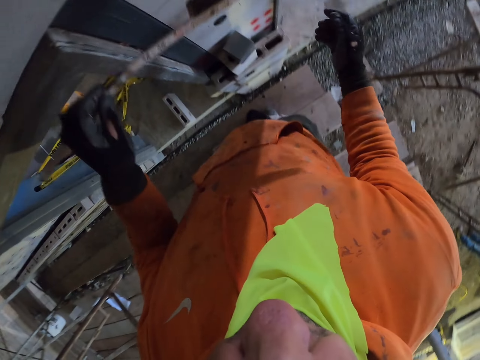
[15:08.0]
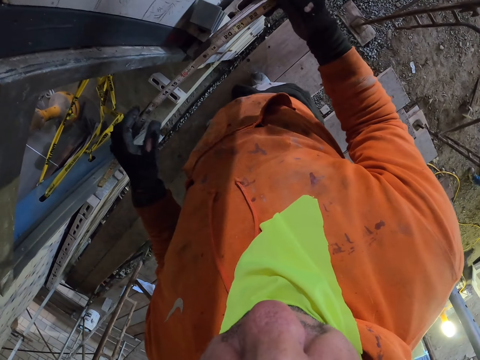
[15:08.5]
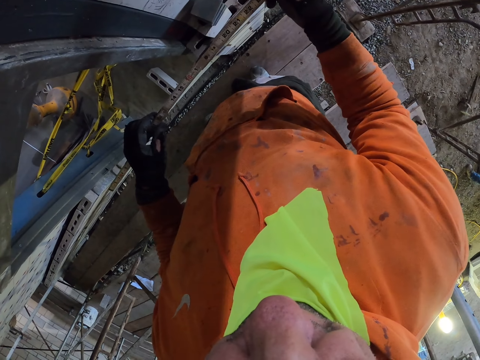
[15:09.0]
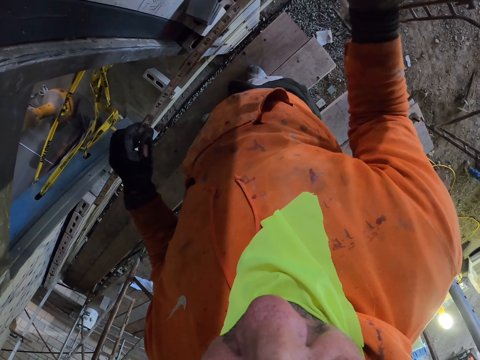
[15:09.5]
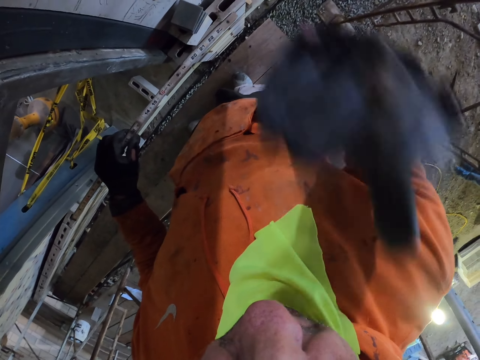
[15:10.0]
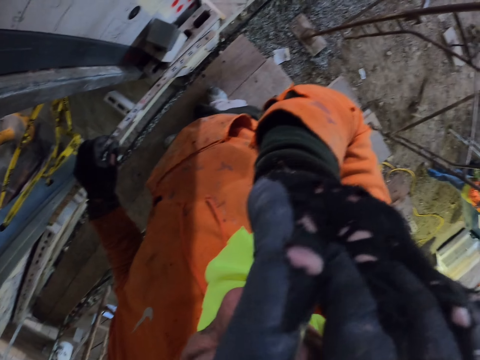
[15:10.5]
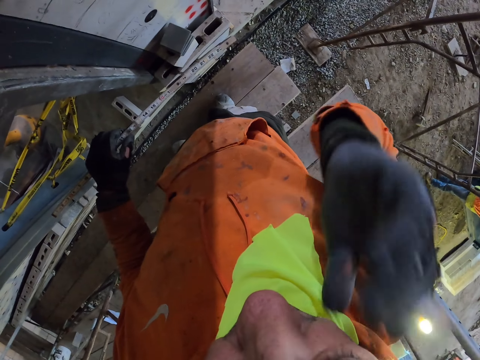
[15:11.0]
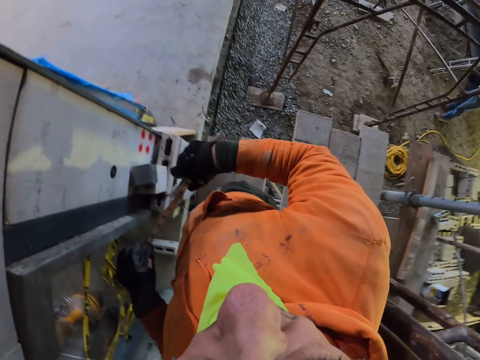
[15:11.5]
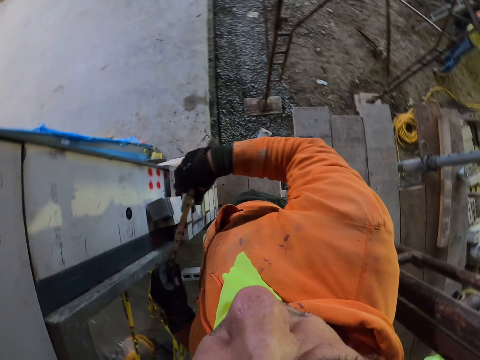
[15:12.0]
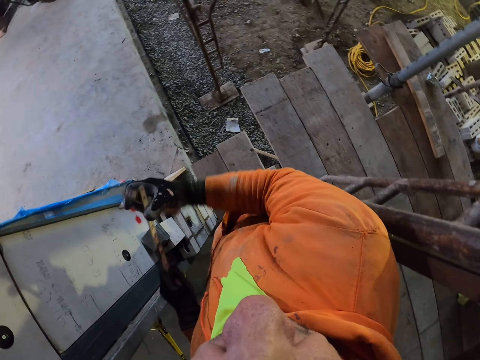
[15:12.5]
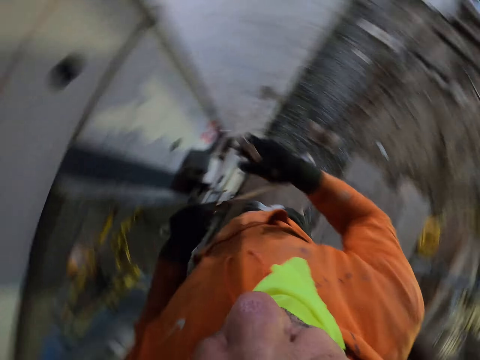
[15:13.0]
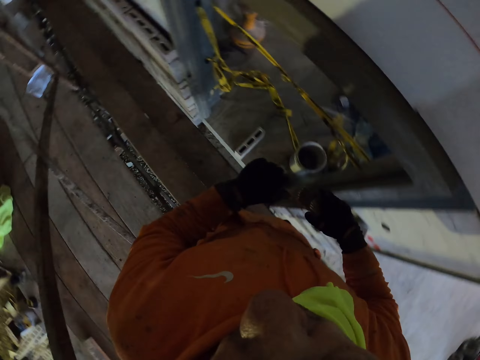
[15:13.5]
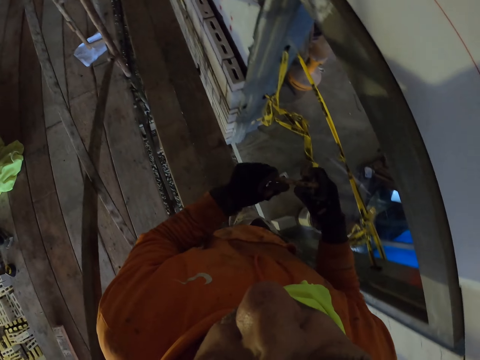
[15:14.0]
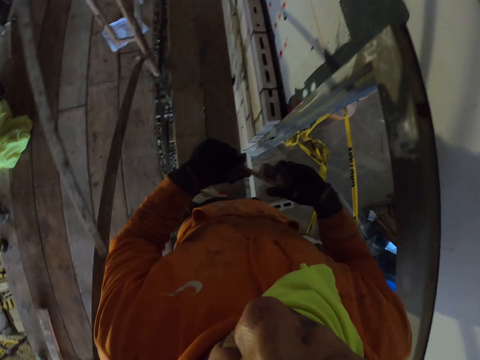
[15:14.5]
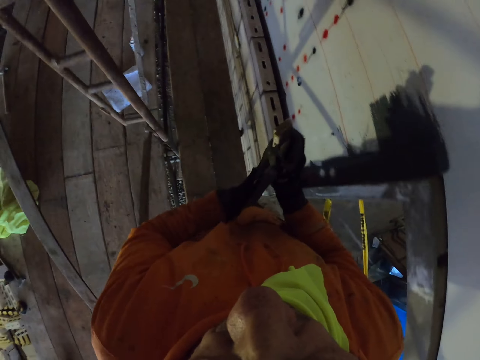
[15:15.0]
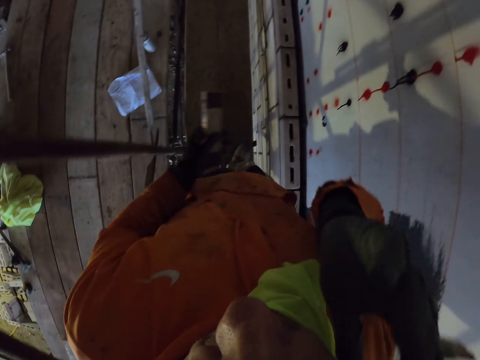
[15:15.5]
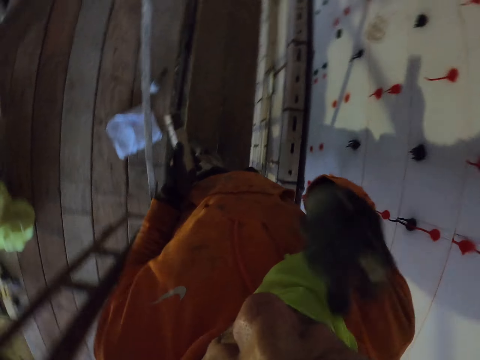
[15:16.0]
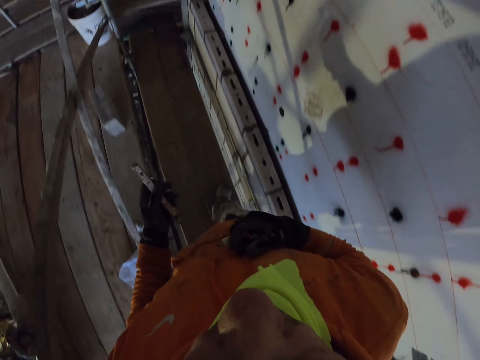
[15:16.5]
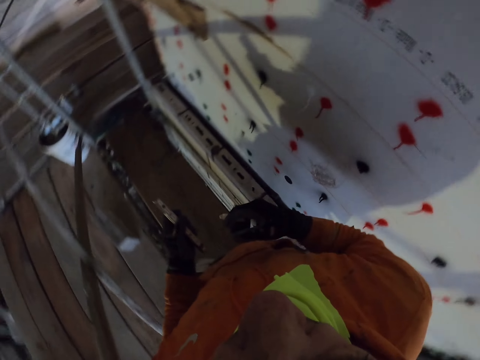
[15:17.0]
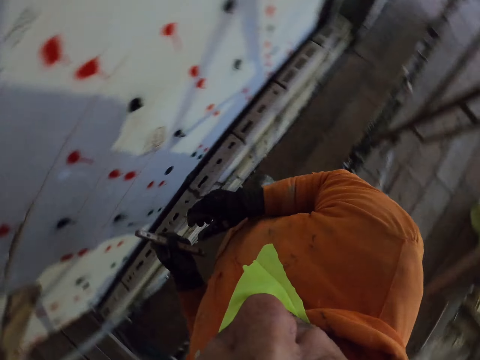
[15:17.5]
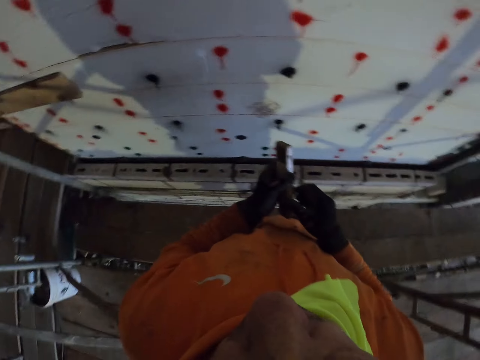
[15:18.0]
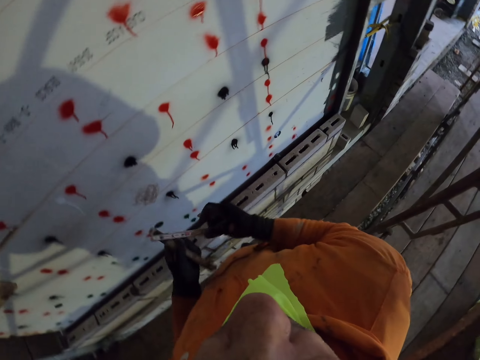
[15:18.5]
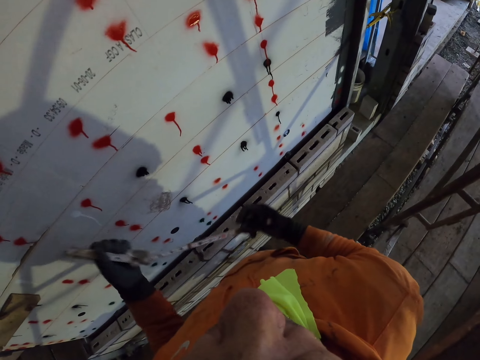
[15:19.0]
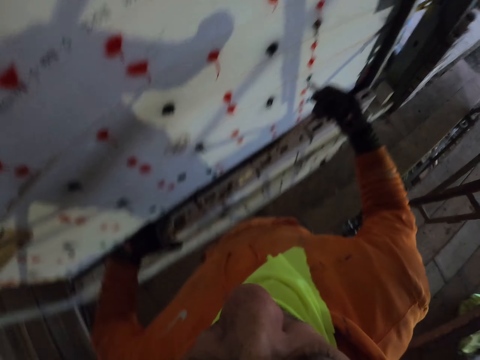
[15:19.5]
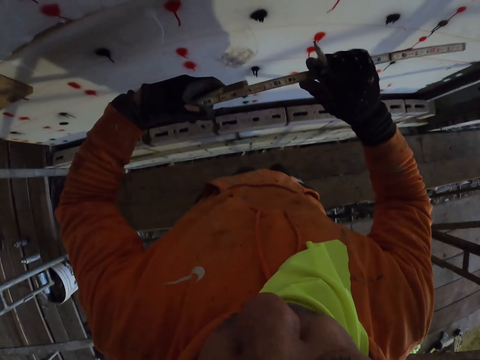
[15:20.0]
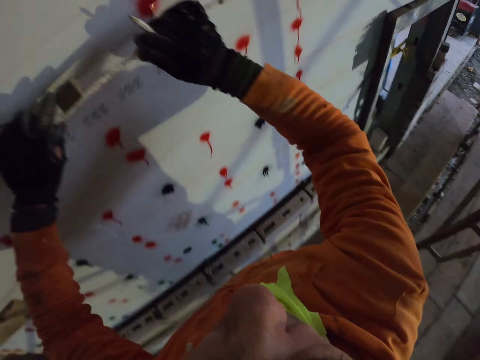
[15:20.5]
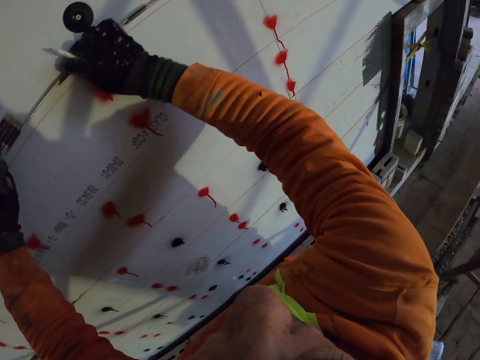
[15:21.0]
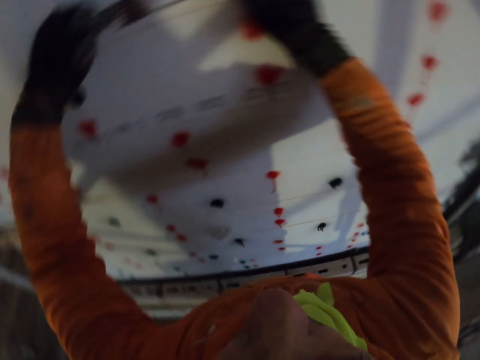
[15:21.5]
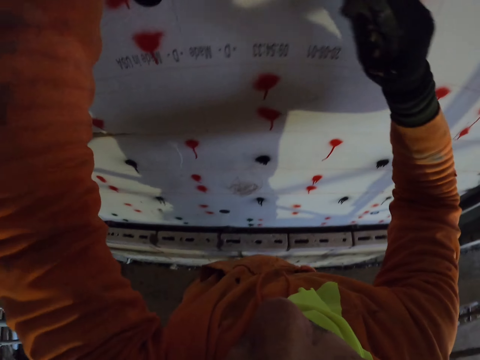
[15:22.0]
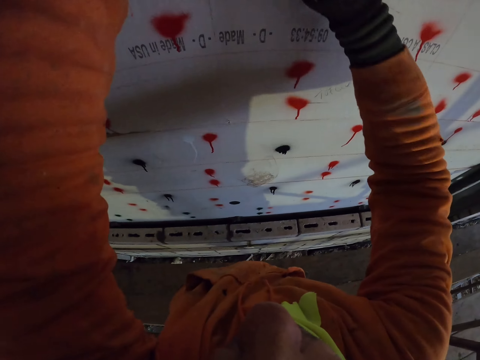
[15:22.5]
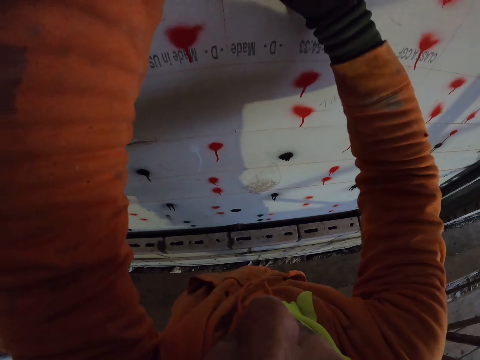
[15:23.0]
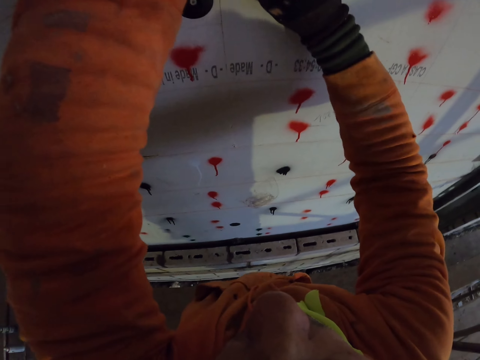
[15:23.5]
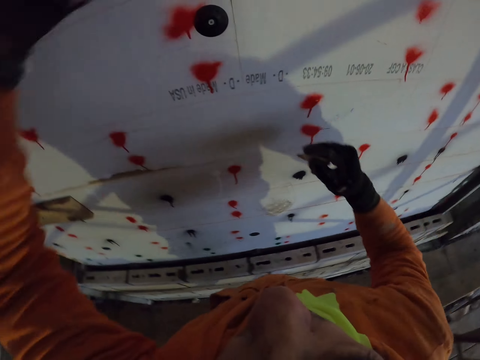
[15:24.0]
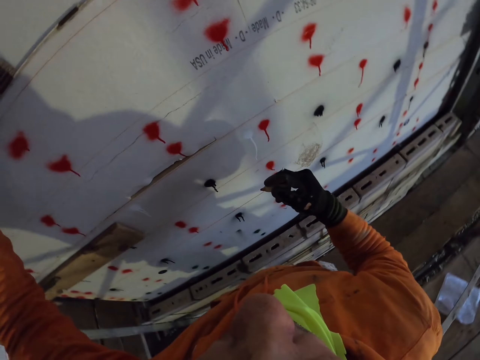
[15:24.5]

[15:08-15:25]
The camera wearer places the folding ruler on the wall. They turn around the room. They touch the face. They fold the folding ruler. They walk around the room. They stretch the folding ruler. They place the folding ruler on the wall. They mark a point on the wall with the marker.

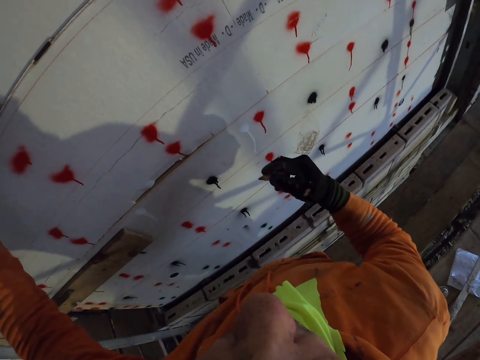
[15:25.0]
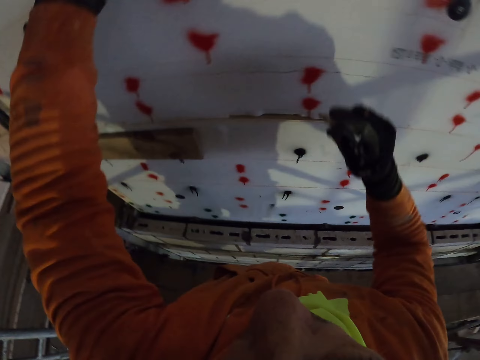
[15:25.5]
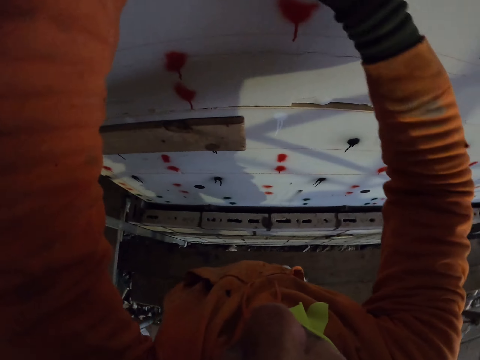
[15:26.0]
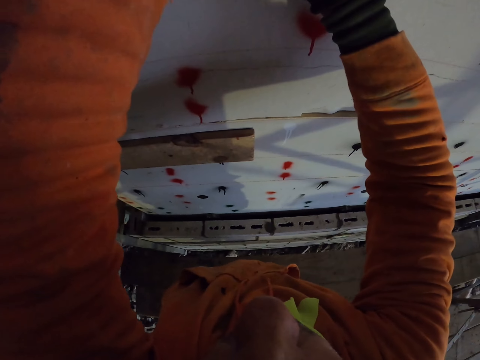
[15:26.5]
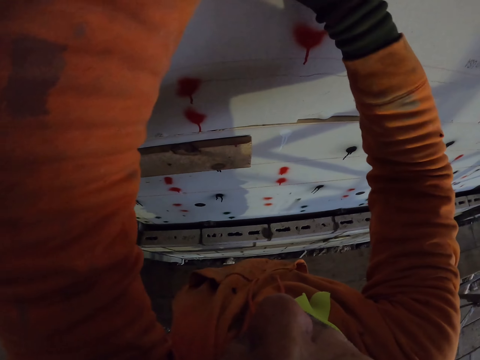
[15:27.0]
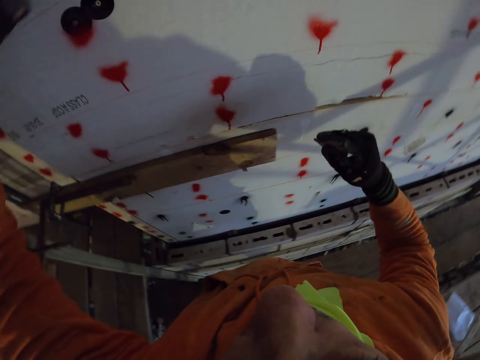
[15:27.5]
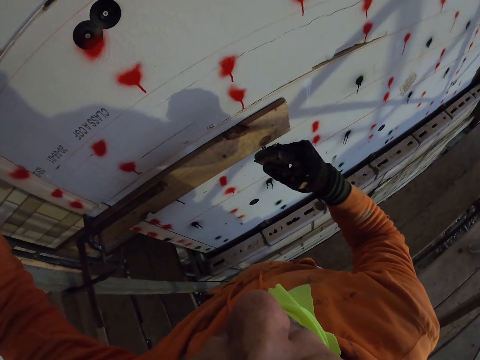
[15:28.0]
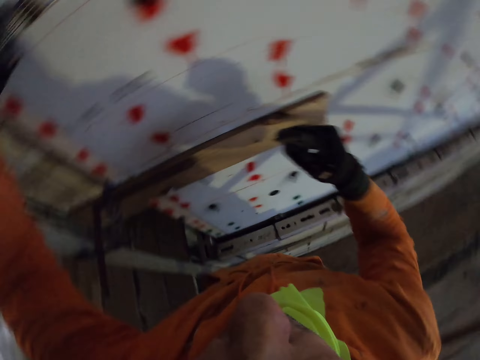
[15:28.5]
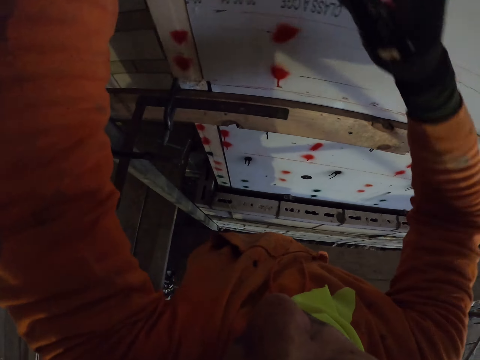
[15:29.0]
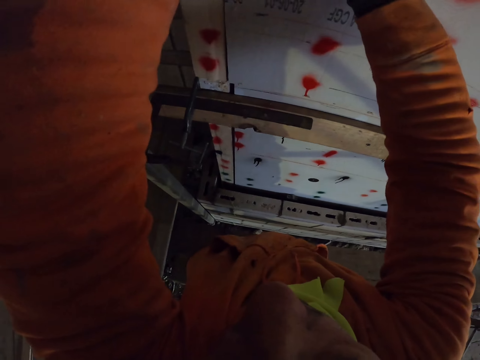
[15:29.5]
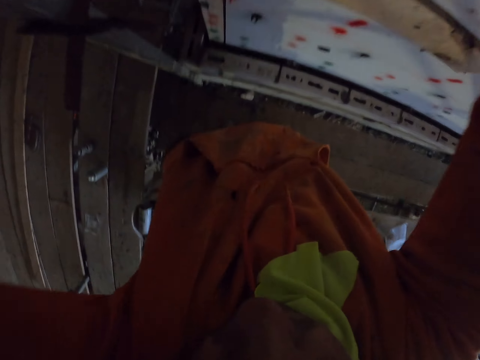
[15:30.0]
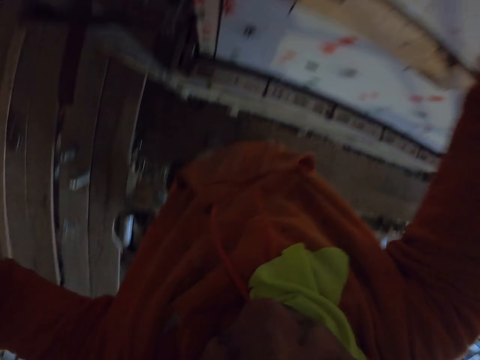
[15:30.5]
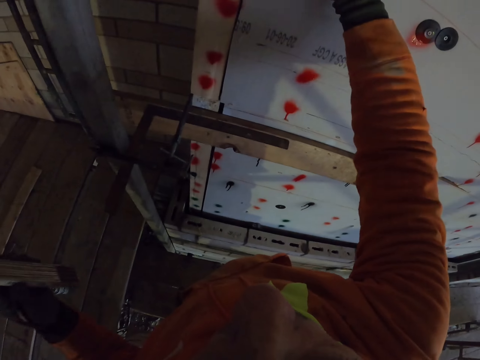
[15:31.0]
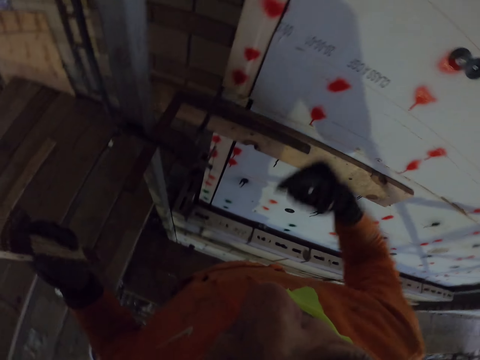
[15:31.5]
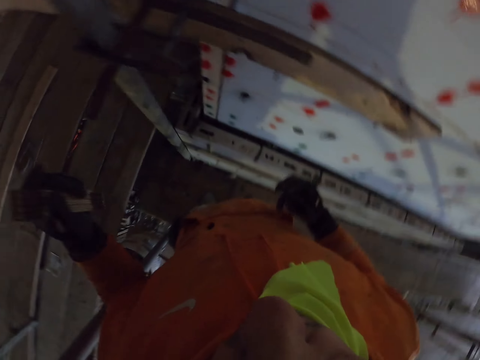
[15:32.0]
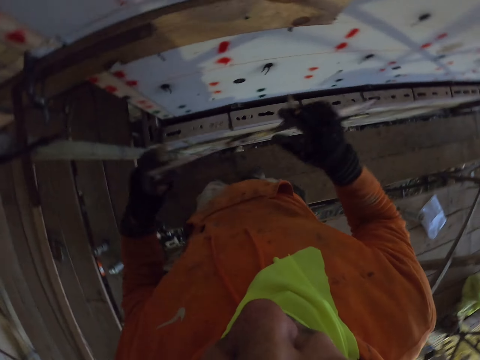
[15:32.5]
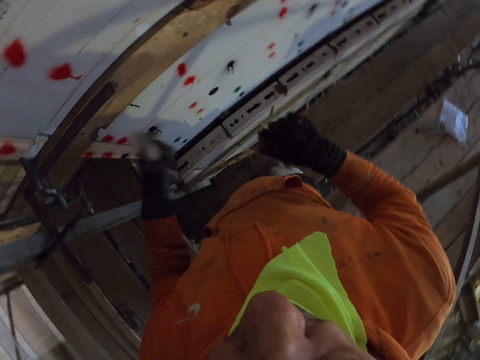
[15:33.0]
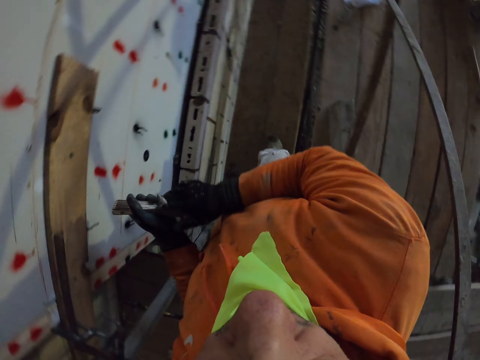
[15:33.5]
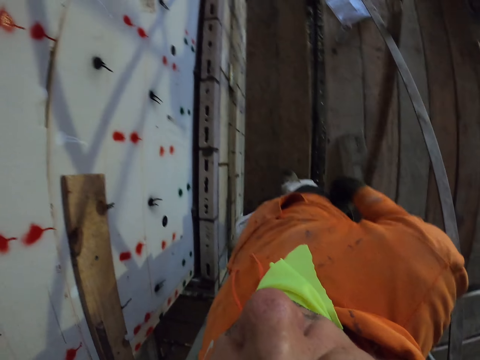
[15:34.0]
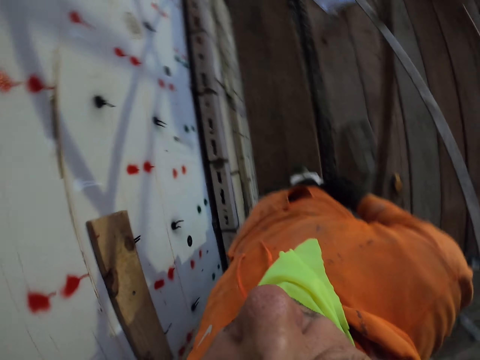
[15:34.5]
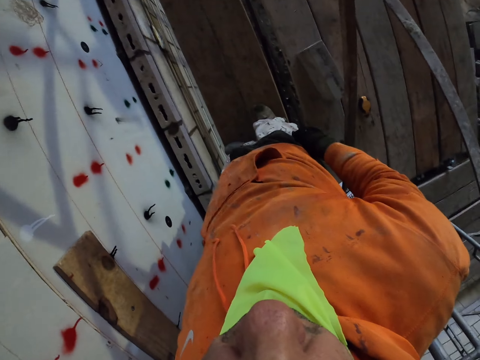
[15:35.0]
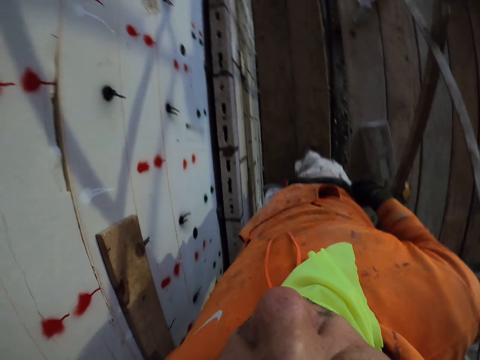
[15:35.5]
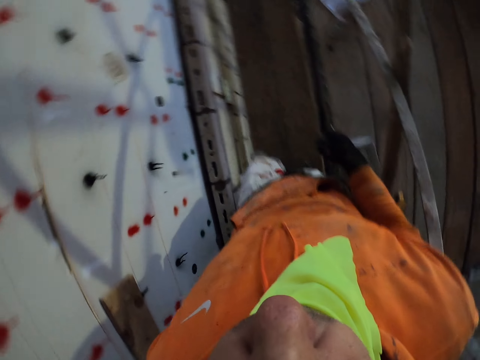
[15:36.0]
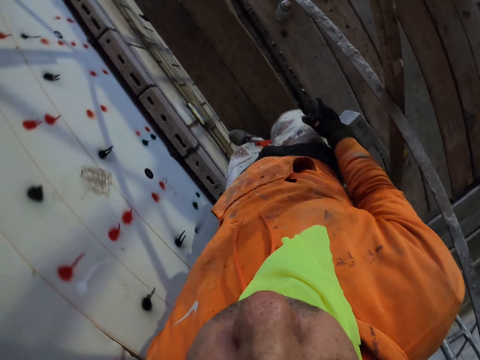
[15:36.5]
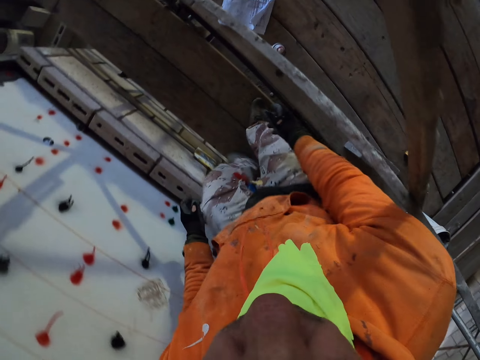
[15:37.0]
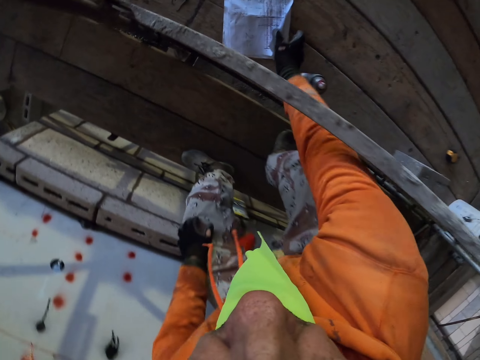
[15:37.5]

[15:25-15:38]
The camera wearer places the folding ruler or tape on the wall. They mark a point on the wall. They place the folding ruler on the wall. They mark a point on the wall. They fold the folding ruler. They put the tape in the pocket. They walk around the room.
